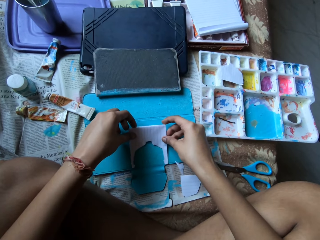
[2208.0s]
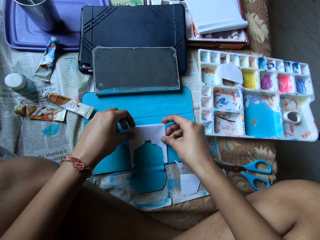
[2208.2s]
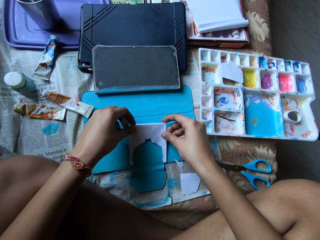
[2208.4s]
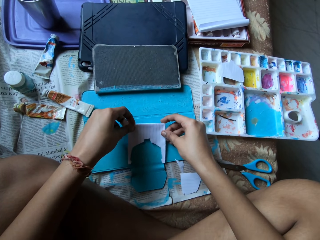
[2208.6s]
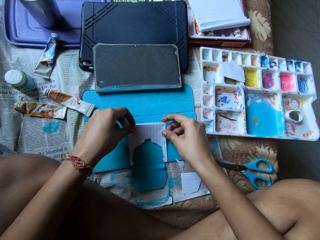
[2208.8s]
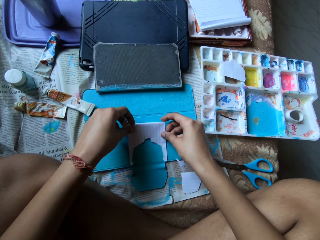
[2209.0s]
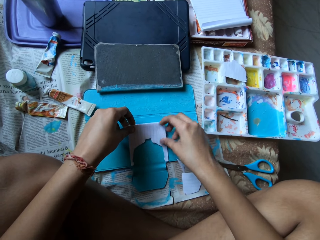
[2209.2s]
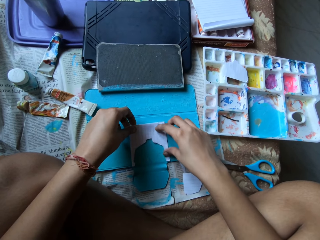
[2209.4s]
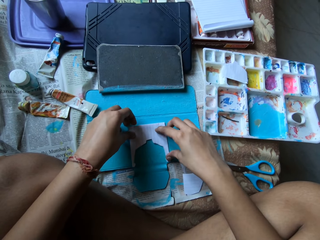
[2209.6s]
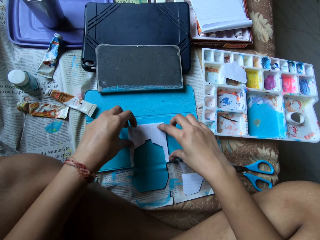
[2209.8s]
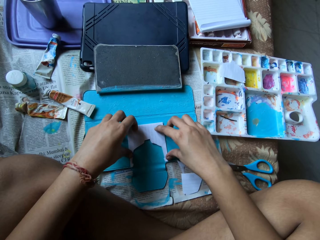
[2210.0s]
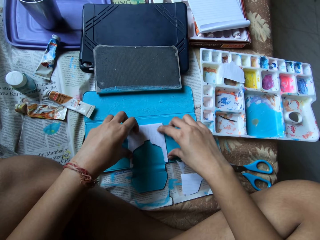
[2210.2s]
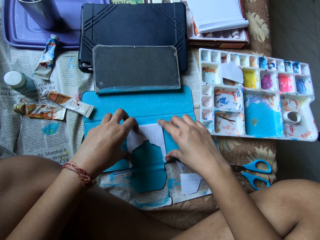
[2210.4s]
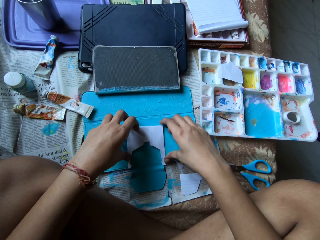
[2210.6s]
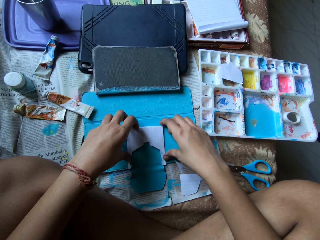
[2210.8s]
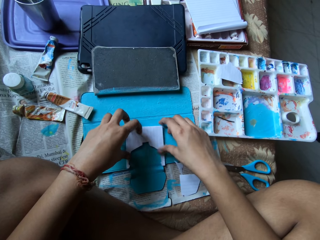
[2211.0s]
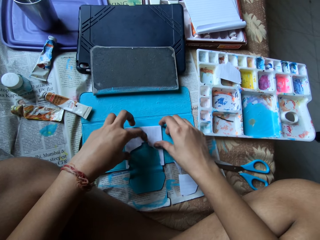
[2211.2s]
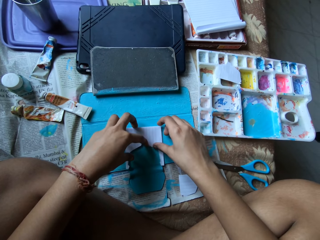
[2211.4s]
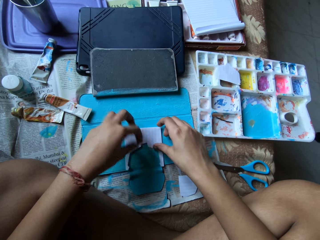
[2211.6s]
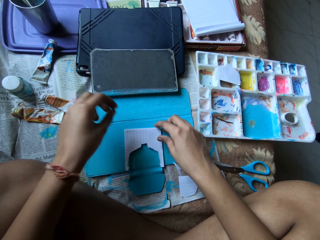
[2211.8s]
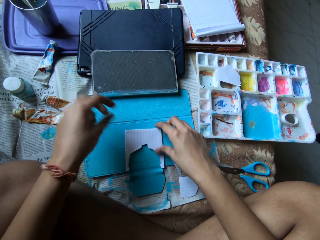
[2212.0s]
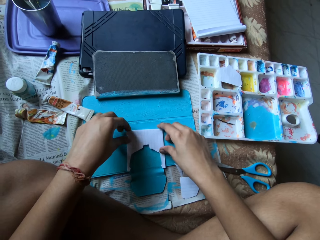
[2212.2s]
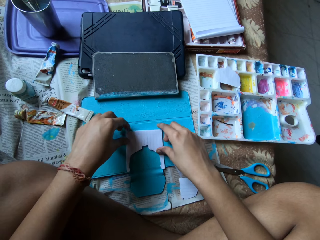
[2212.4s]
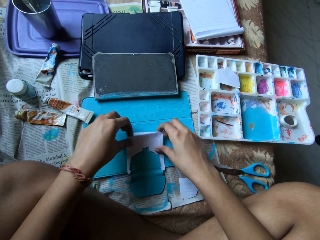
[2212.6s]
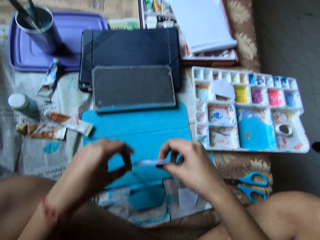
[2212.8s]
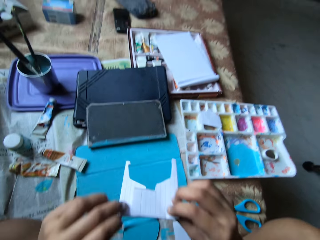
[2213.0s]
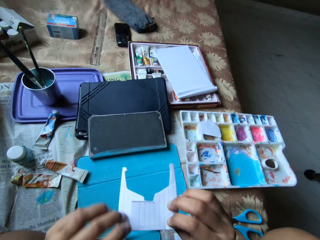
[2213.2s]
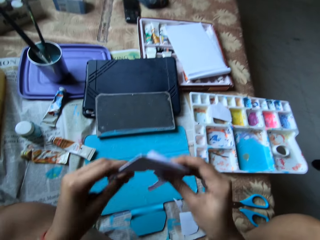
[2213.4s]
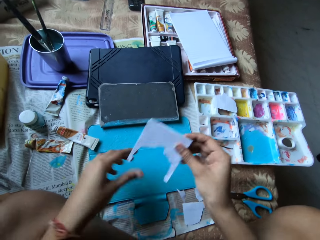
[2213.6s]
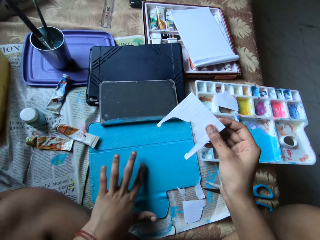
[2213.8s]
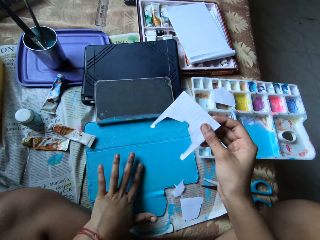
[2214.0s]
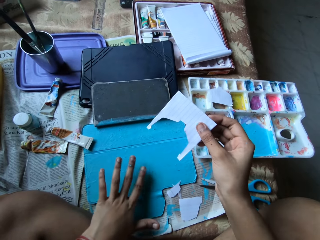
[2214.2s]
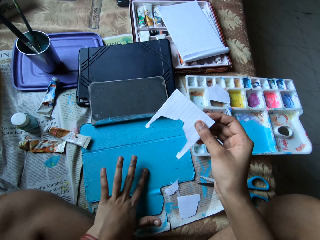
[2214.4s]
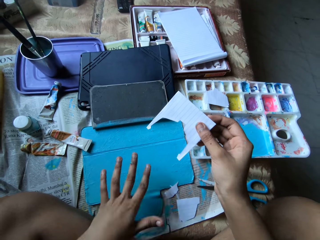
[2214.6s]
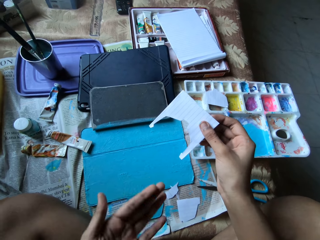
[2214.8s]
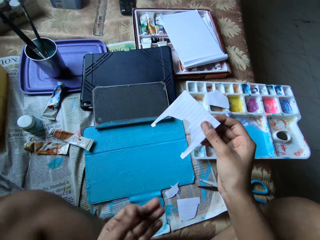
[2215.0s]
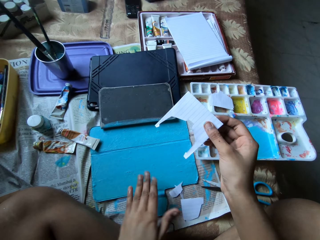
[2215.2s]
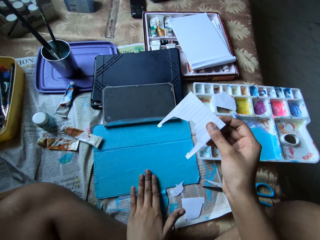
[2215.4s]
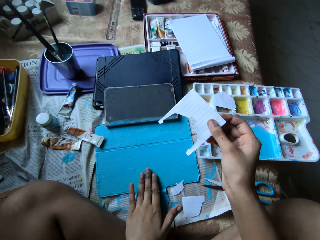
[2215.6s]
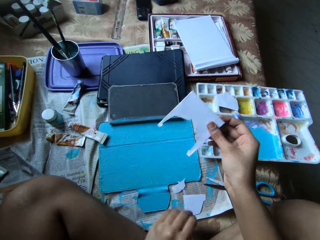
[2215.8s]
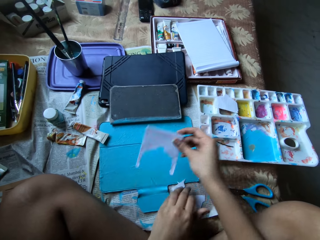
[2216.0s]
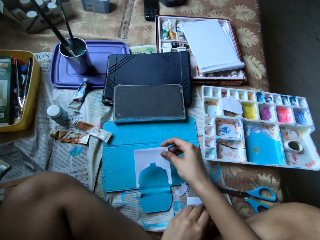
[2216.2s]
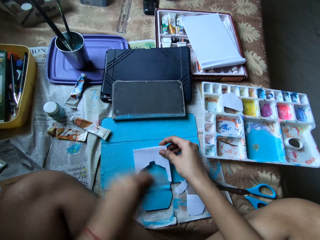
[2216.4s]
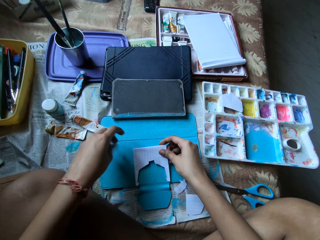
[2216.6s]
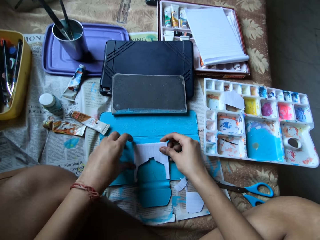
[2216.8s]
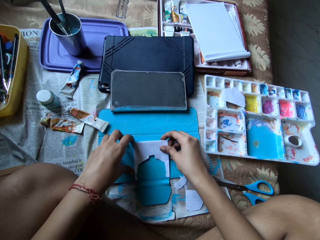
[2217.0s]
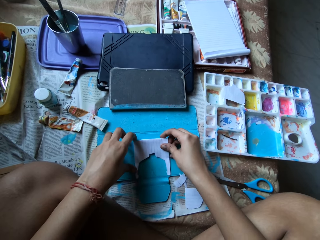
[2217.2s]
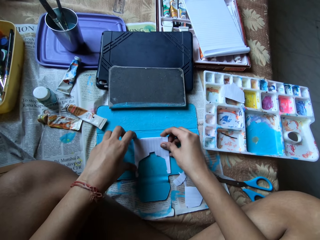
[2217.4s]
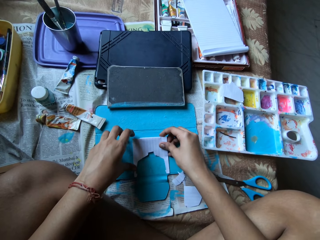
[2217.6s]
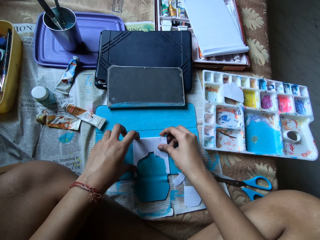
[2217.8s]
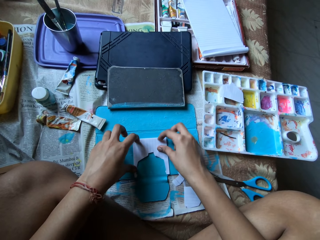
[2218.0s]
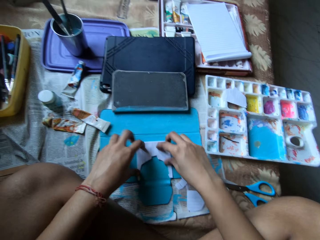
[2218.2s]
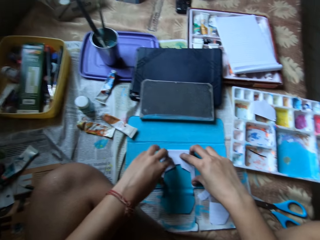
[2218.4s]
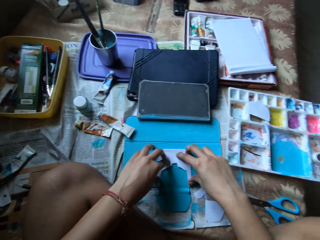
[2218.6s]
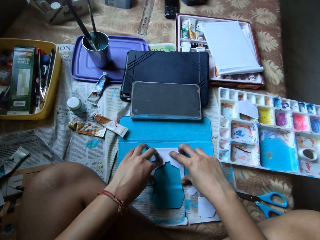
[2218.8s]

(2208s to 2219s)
The camera wearer places the paper in both hands on the tablet case. She holds the paper on the tablet case with her right hand. She picks the paper from the tablet case on the bed with both hands. She holds the paper in her right hand. She touches the tablet case on the bed with her left hand. She touches the tablet case on the bed with her left hand again. She places the paper on the tablet case with both hands.

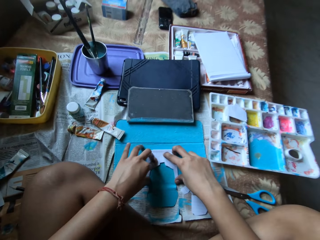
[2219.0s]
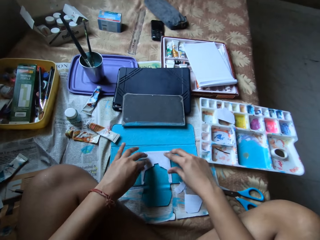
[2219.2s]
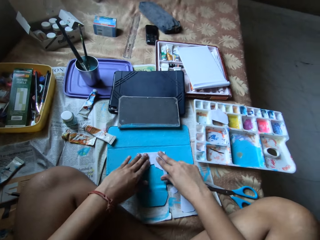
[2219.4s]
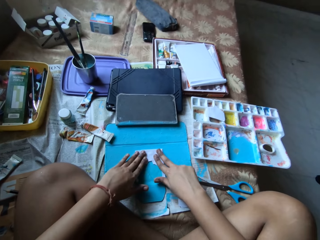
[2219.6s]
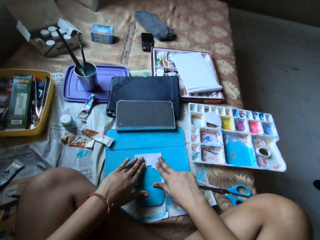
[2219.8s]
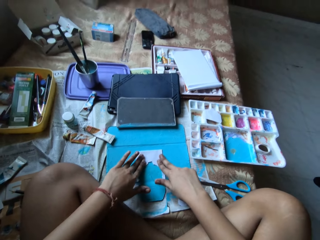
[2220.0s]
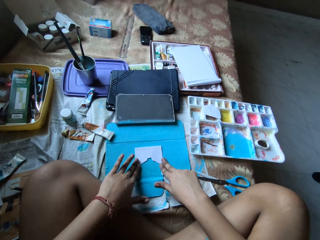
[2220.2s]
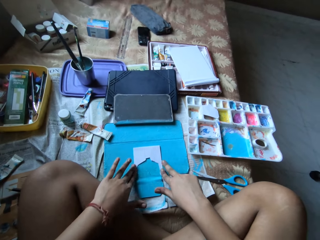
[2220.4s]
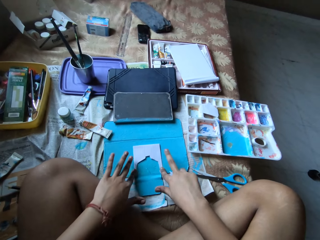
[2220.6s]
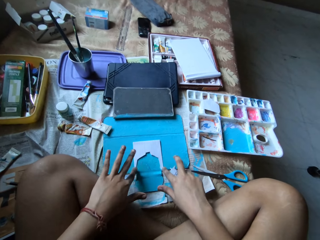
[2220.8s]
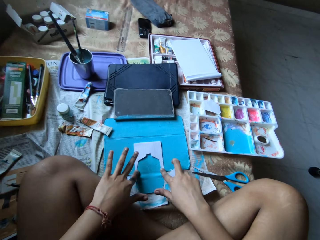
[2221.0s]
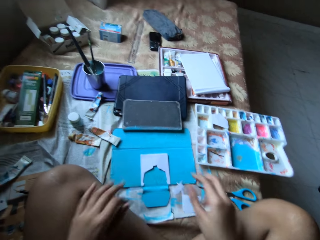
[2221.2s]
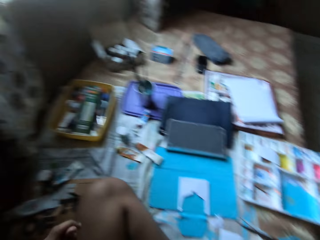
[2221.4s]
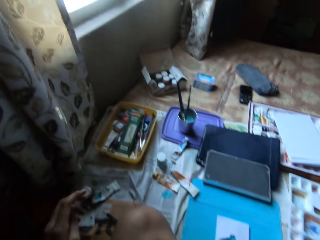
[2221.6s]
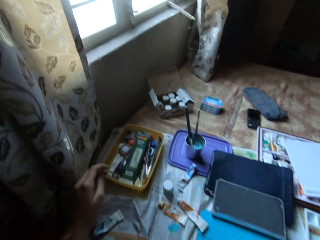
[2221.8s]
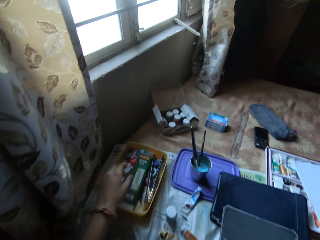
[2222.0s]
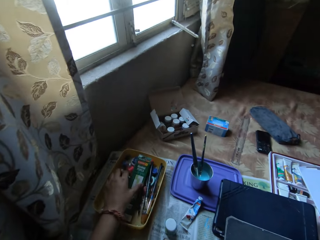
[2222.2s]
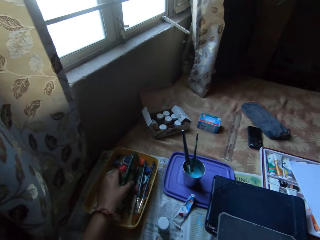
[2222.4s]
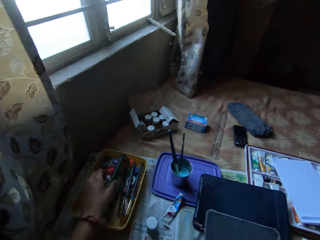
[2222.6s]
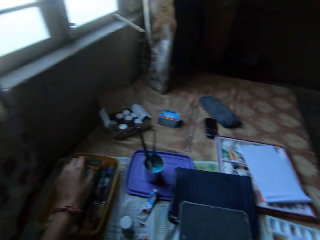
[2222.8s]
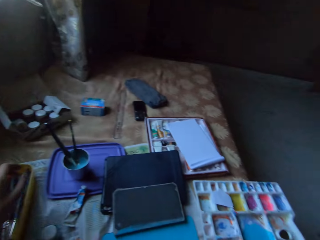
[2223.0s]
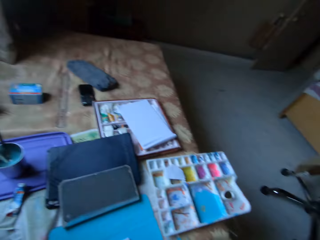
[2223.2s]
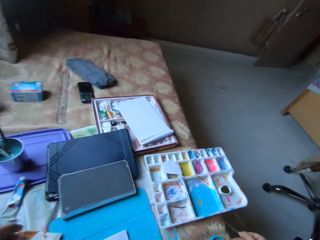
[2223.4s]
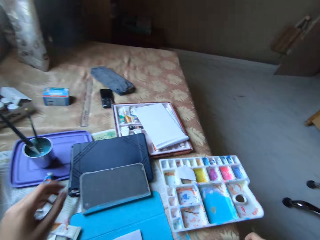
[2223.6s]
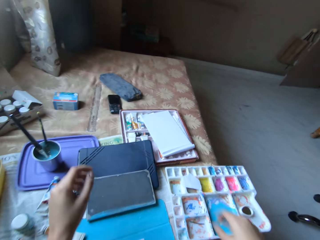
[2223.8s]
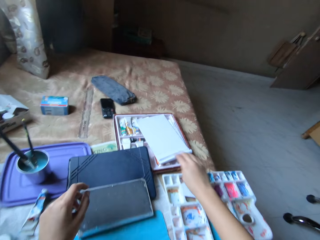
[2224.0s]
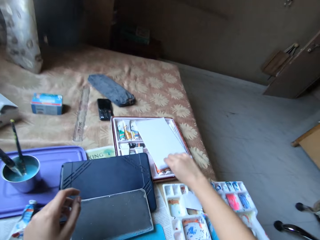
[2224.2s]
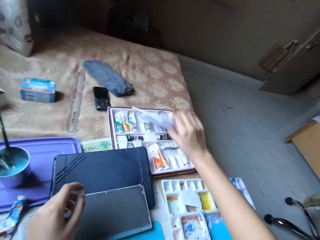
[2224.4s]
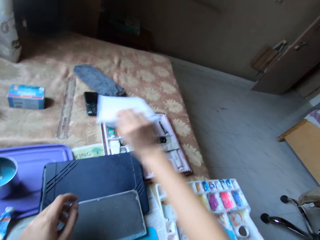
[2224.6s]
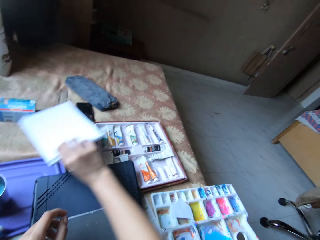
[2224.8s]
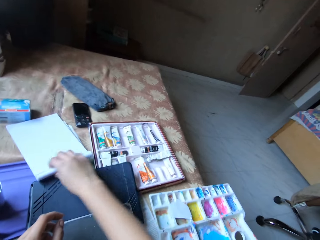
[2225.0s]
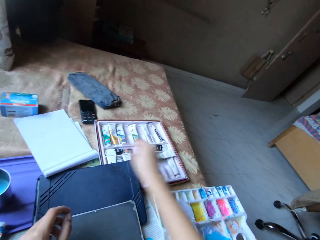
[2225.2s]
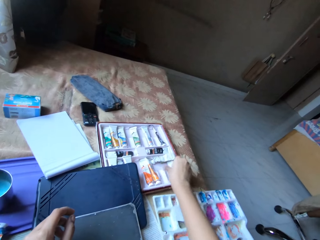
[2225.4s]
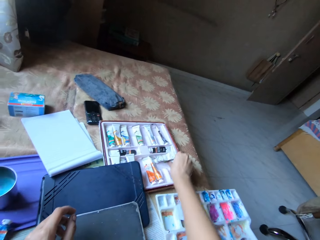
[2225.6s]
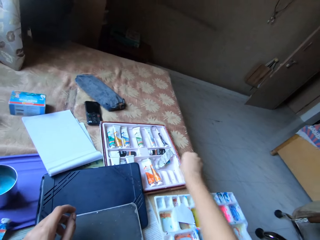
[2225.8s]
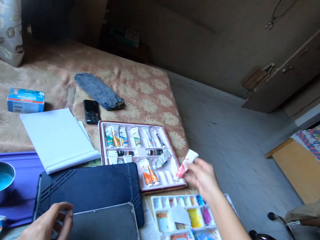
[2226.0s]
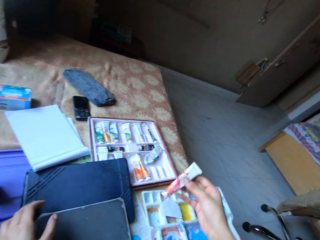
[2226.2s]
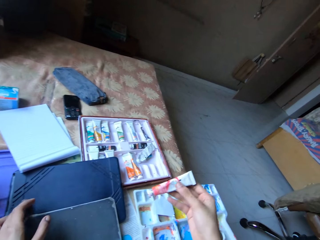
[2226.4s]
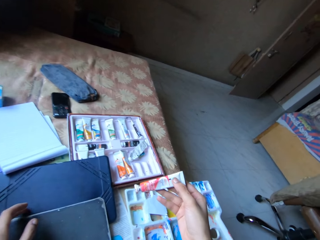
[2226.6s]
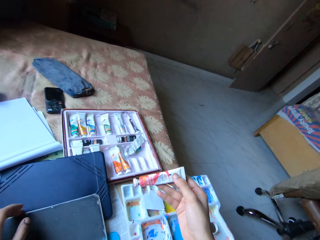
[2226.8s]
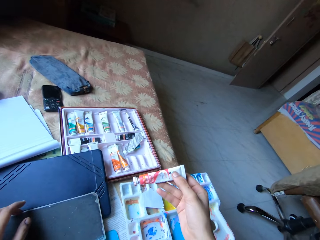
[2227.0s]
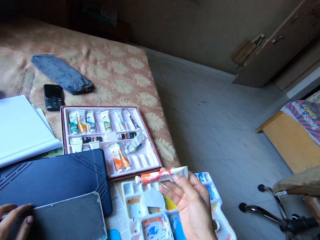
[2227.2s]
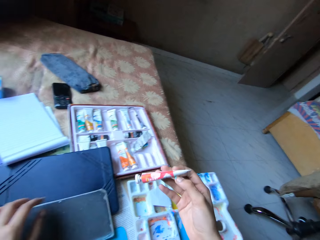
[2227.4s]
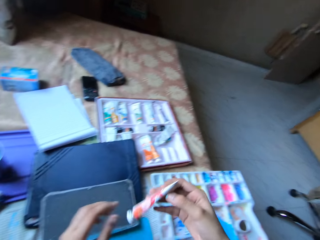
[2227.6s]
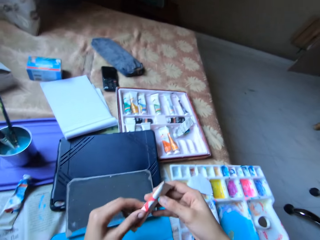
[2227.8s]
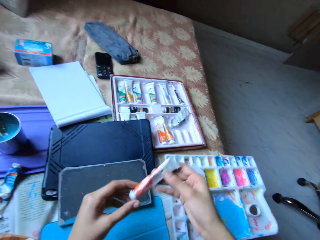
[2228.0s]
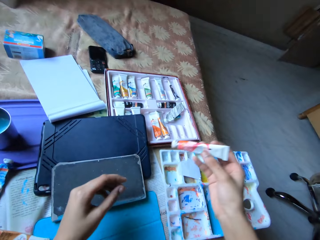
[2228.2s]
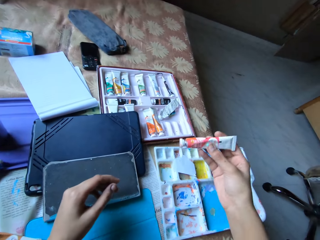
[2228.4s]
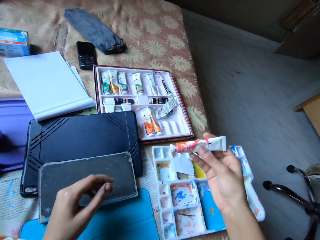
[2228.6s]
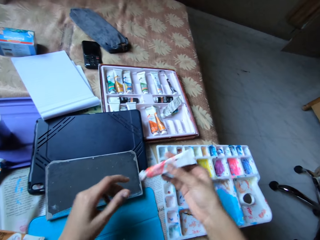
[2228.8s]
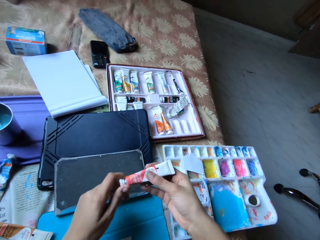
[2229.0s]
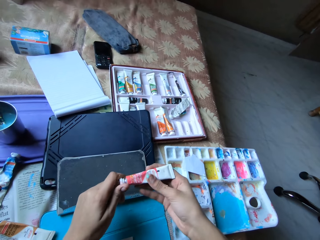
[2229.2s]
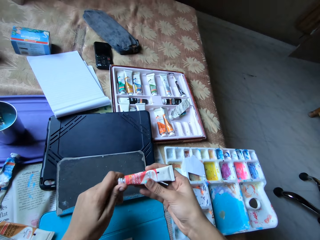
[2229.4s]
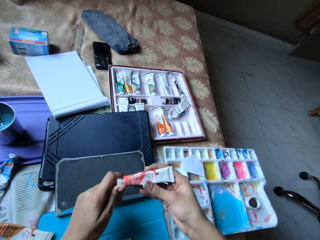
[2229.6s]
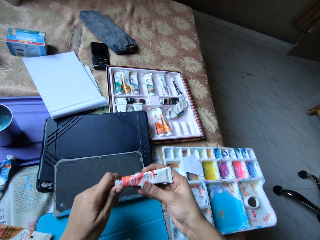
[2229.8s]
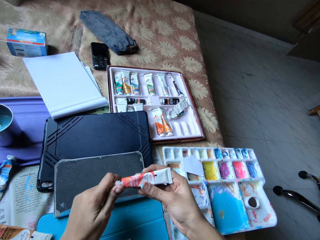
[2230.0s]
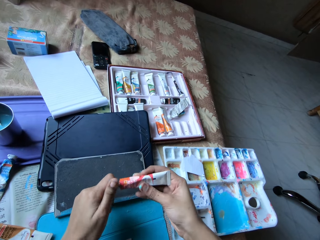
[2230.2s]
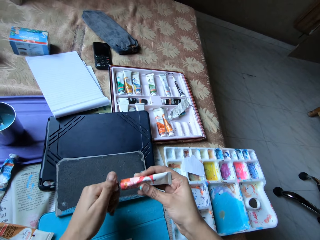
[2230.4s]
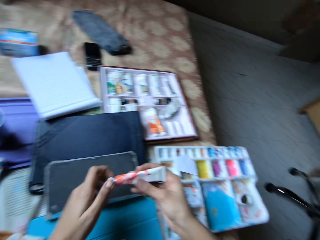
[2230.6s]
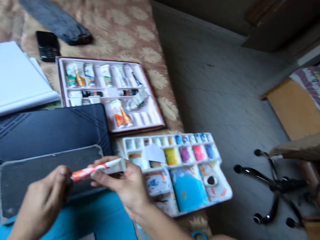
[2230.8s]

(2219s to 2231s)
The camera wearer presses a tablet cover with her hands. She touches a pack of drawing pencils in a tray on the bed with her left hand. She moves the pack in the tray. She picks a notepad from a paint tray on the bed with her right hand. She places the notepad in her right hand on the bed. She picks a paint tube from the paint tray on the bed with her right hand. She touches a tablet on top of the tablet cover with her left hand. She touches the paint tube in her right hand with her left hand. She opens the cap of the paint tube in her right hand with her left hand. She holds the paint tube with her hands.
